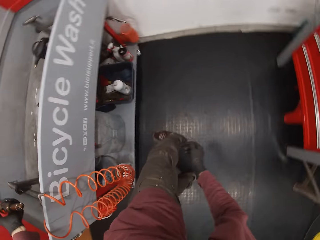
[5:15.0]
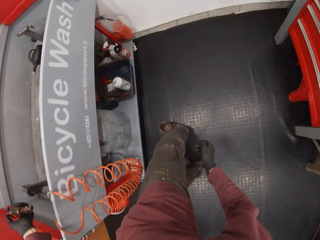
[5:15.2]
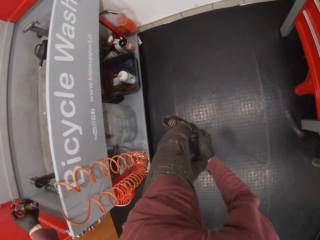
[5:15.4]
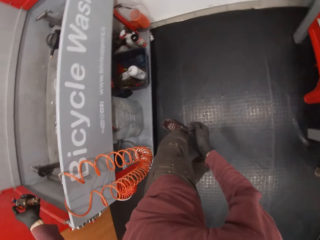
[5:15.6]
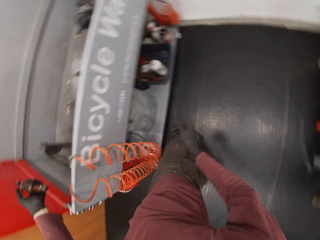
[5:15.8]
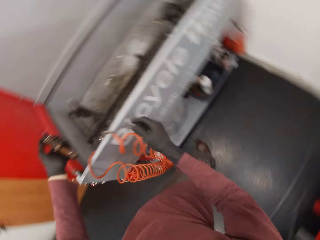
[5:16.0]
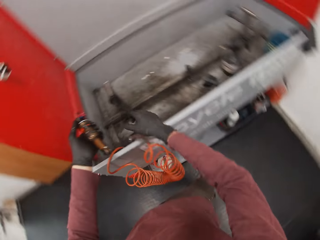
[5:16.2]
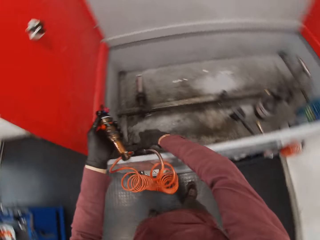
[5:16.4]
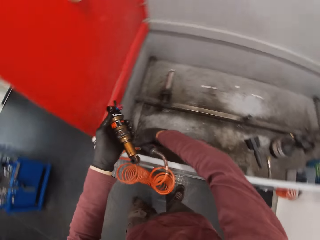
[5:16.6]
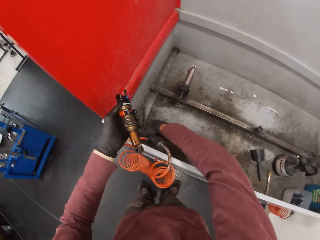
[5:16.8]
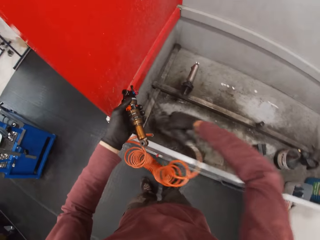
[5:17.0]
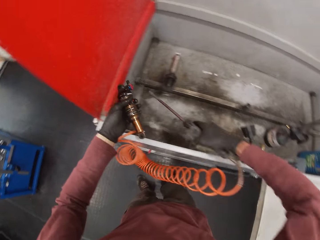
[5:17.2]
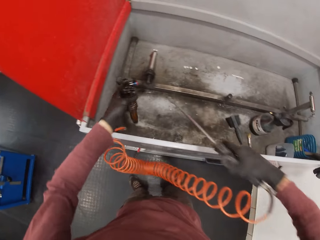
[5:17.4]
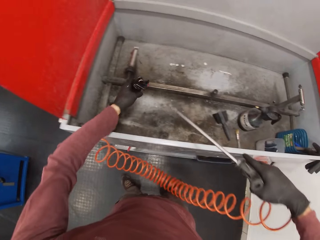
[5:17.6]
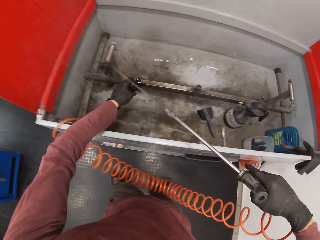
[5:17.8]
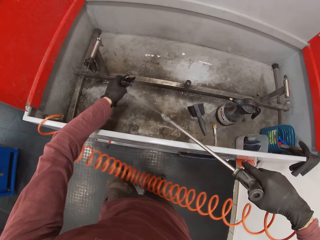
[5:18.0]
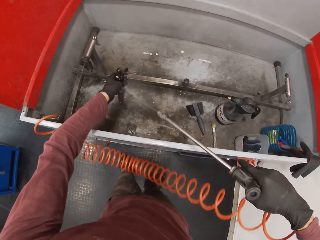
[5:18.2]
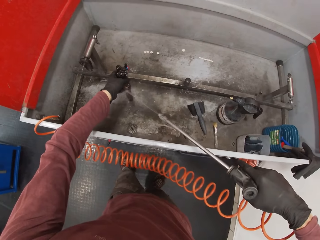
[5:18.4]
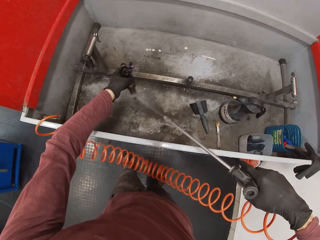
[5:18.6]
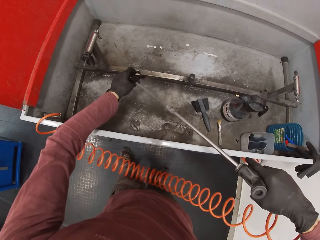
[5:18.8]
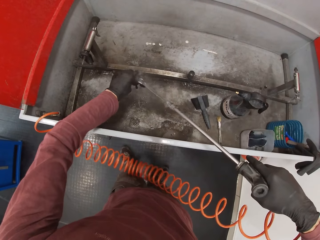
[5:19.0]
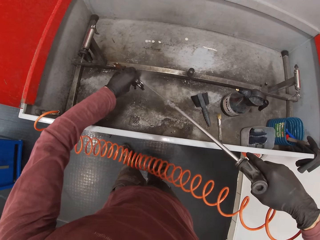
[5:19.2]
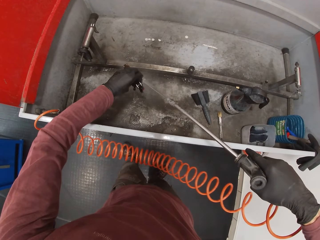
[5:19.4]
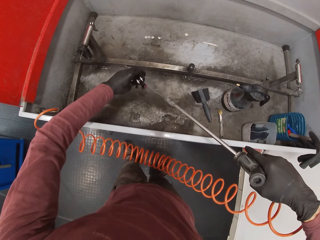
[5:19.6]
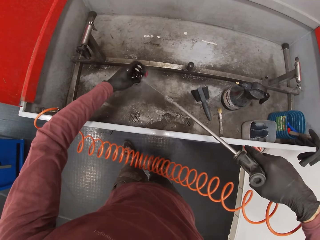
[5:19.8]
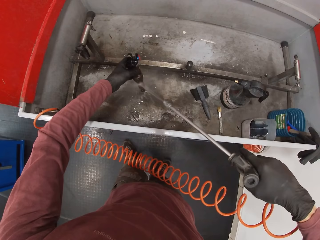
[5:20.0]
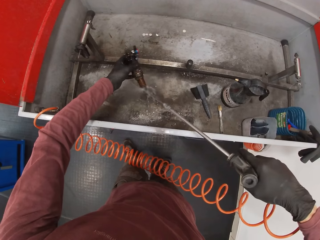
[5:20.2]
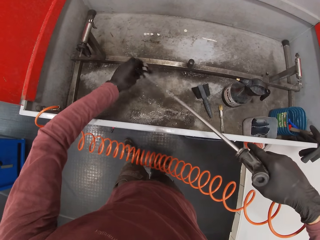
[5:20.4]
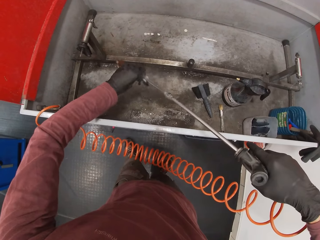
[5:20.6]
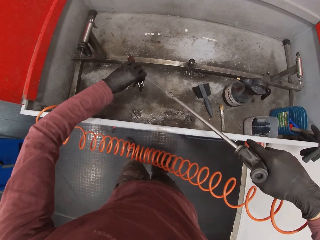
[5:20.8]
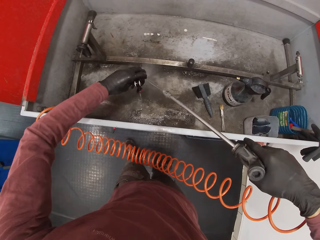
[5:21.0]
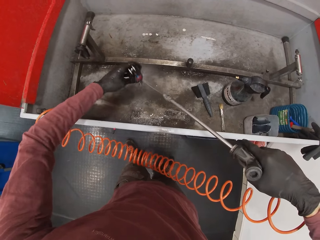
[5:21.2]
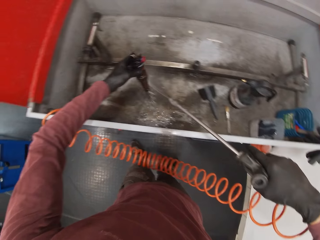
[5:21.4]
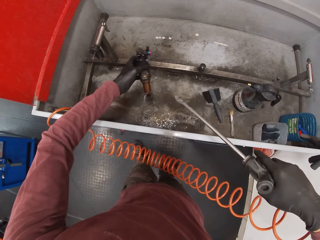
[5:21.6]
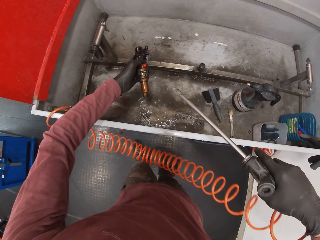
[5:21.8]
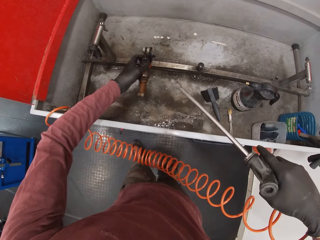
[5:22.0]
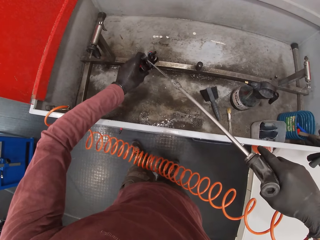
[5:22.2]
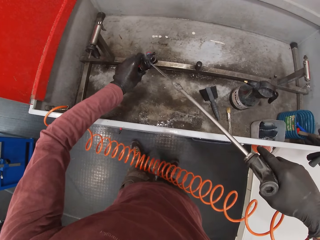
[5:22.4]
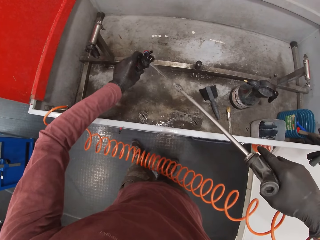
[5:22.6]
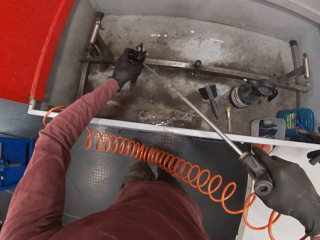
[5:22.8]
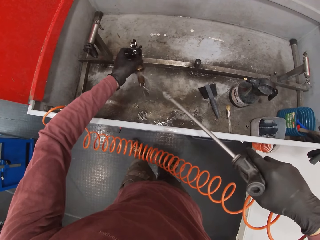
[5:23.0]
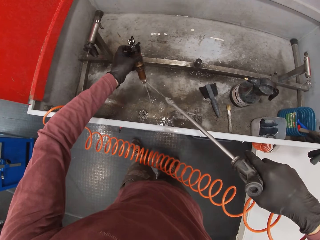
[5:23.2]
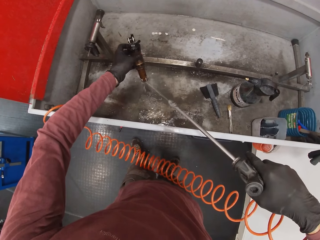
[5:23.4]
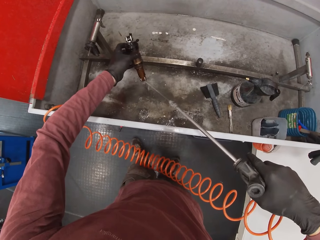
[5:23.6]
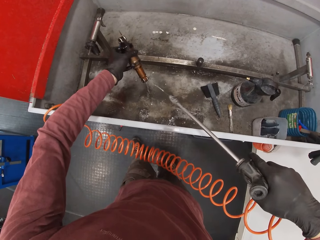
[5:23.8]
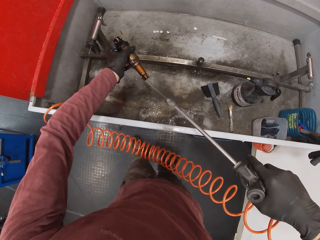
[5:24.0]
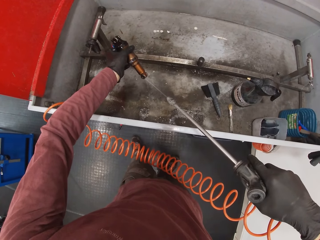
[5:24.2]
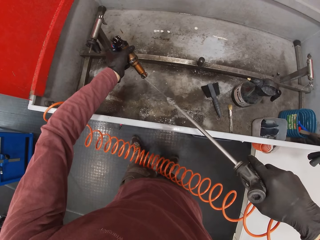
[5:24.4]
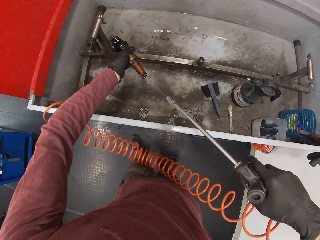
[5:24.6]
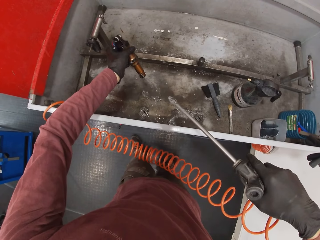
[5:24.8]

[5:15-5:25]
The camera wearer moves the right hand. He grabs a jet spray gun from the sink with his right hand. He sprays water from the jet spray gun in his right hand on the spark plug in his left hand in the sink.

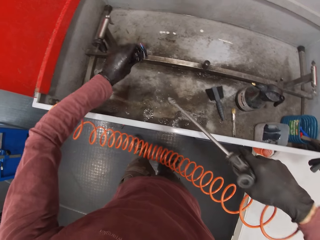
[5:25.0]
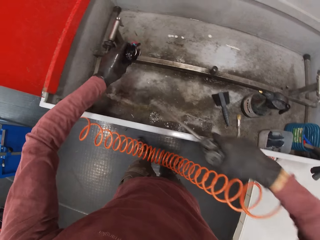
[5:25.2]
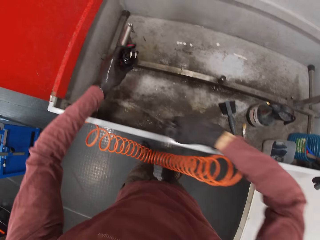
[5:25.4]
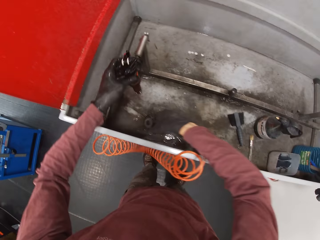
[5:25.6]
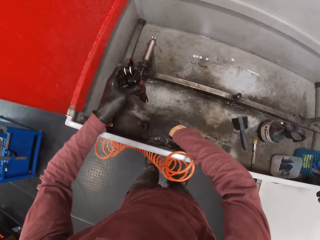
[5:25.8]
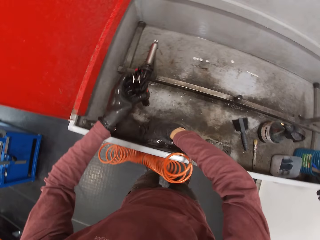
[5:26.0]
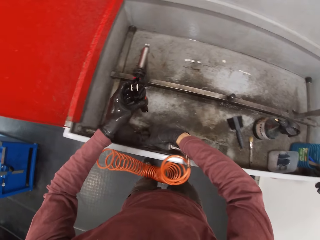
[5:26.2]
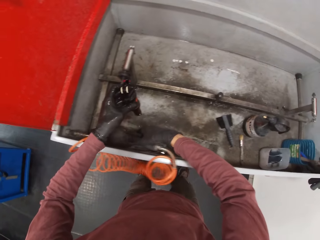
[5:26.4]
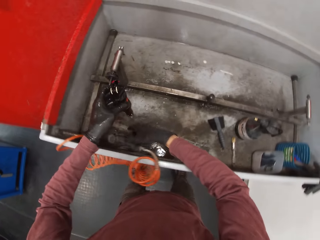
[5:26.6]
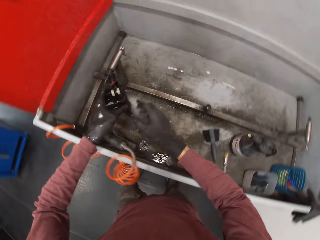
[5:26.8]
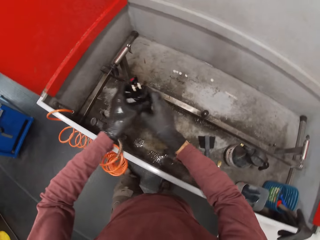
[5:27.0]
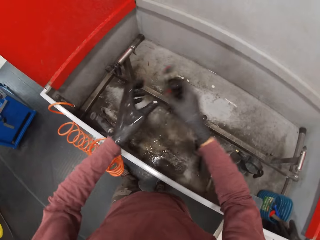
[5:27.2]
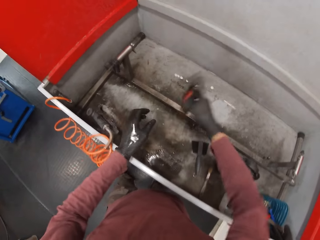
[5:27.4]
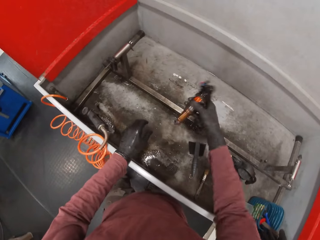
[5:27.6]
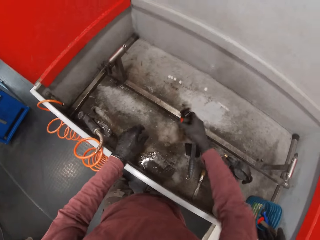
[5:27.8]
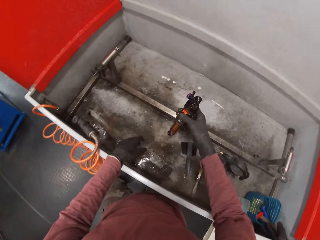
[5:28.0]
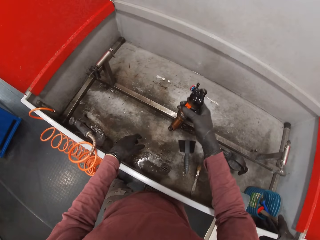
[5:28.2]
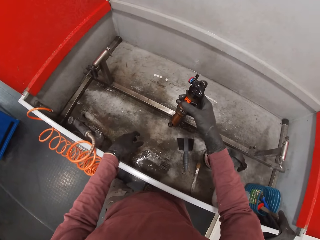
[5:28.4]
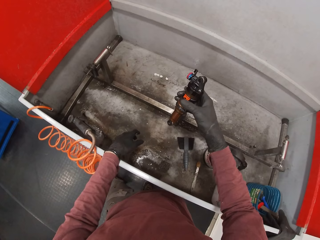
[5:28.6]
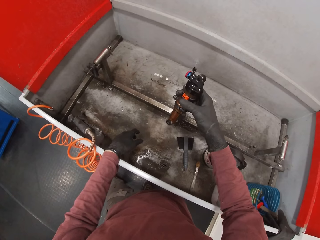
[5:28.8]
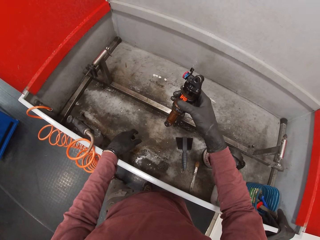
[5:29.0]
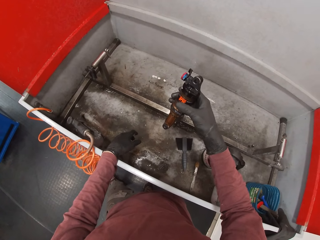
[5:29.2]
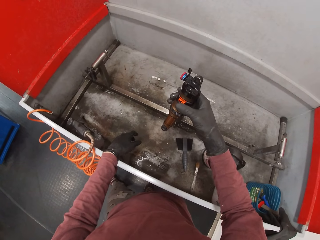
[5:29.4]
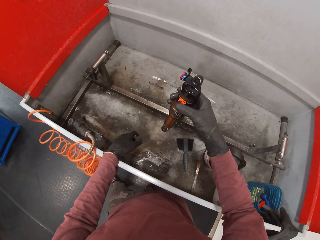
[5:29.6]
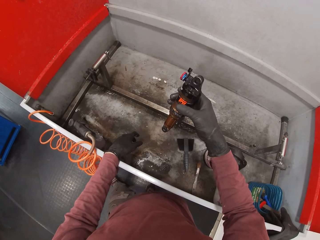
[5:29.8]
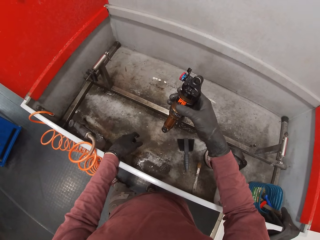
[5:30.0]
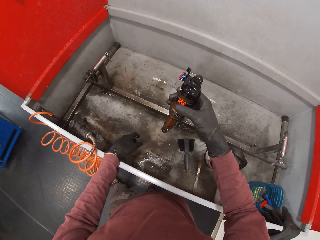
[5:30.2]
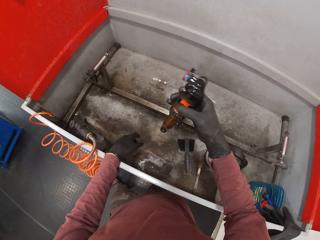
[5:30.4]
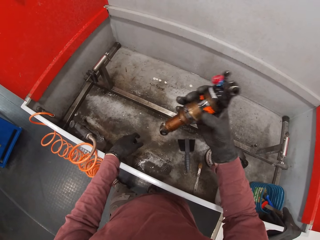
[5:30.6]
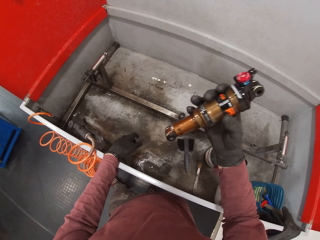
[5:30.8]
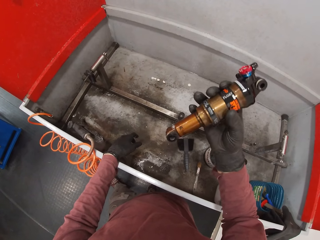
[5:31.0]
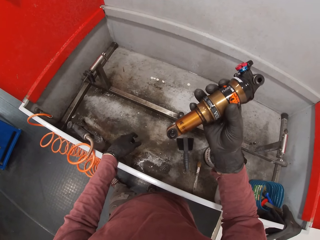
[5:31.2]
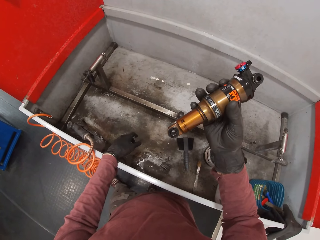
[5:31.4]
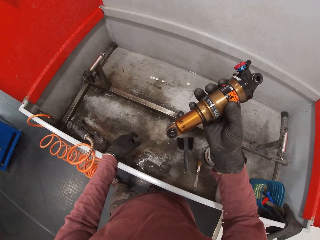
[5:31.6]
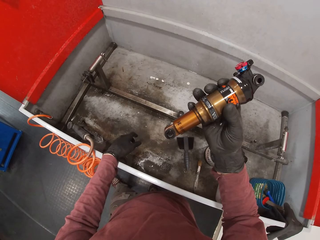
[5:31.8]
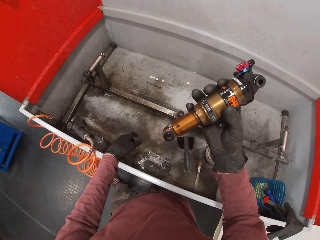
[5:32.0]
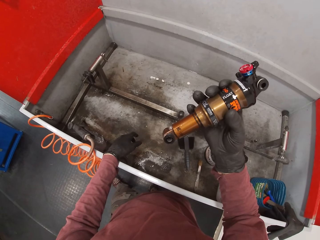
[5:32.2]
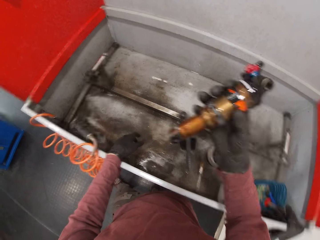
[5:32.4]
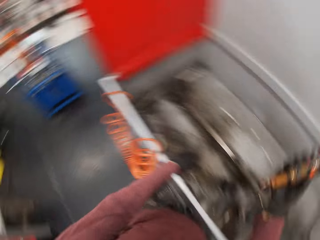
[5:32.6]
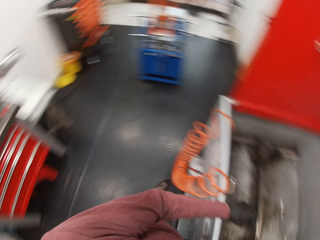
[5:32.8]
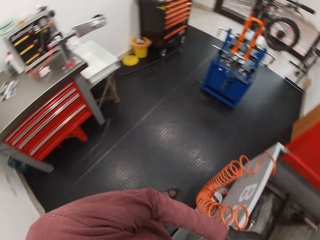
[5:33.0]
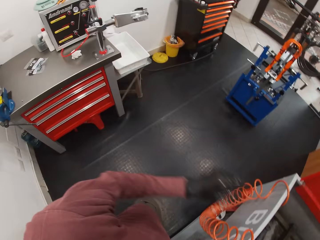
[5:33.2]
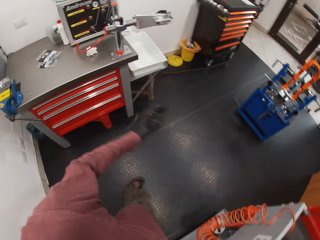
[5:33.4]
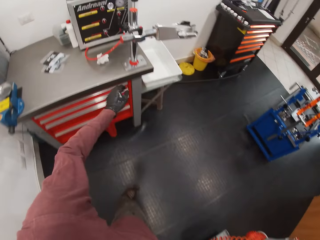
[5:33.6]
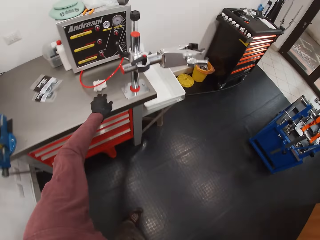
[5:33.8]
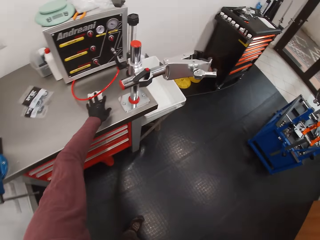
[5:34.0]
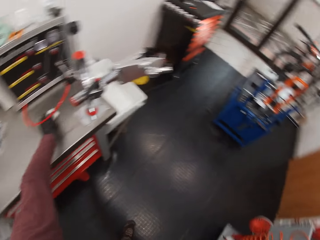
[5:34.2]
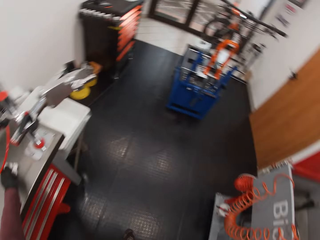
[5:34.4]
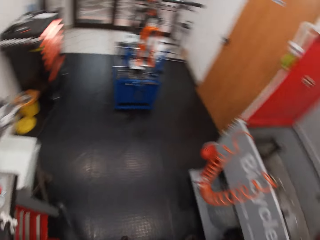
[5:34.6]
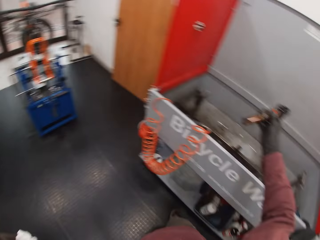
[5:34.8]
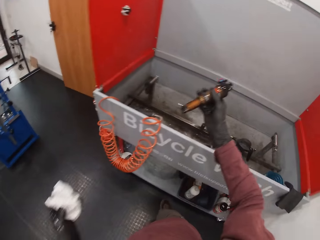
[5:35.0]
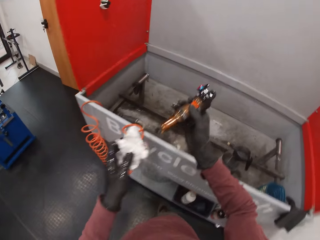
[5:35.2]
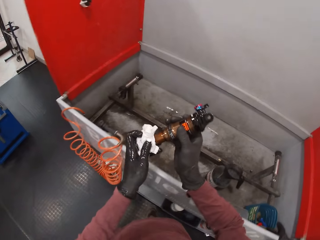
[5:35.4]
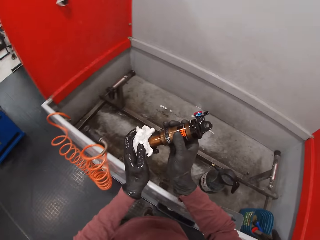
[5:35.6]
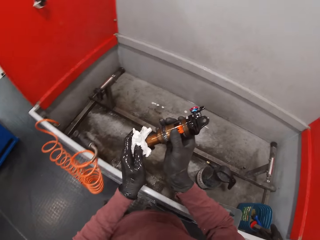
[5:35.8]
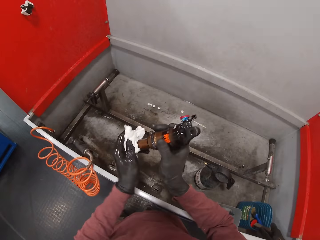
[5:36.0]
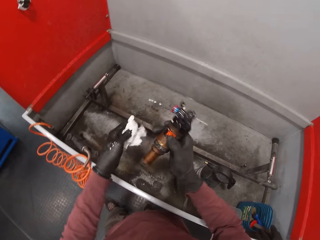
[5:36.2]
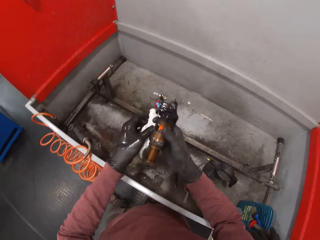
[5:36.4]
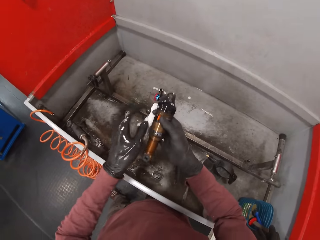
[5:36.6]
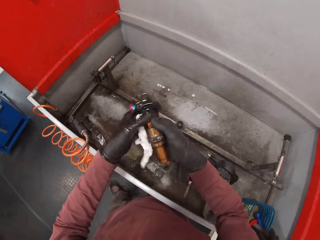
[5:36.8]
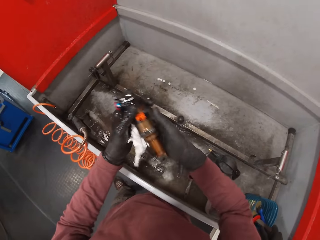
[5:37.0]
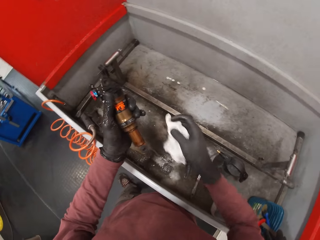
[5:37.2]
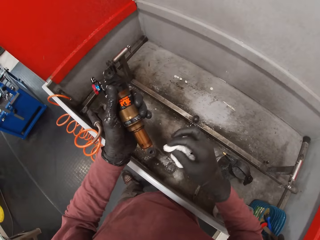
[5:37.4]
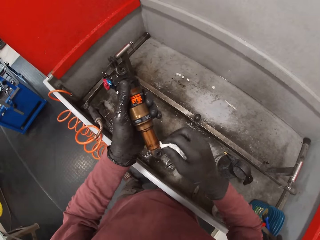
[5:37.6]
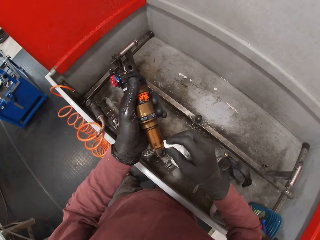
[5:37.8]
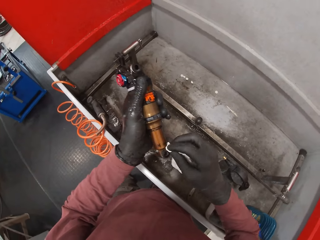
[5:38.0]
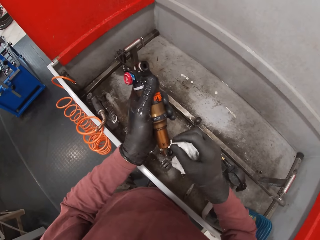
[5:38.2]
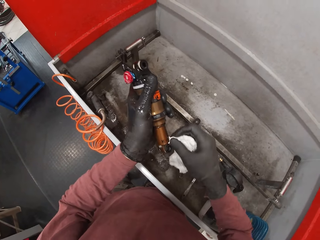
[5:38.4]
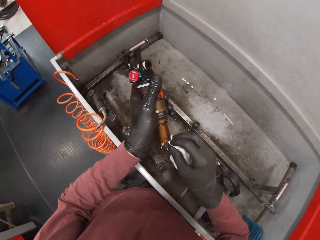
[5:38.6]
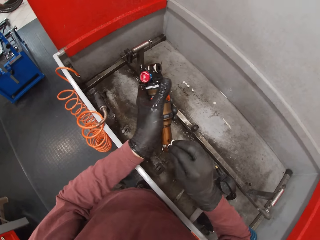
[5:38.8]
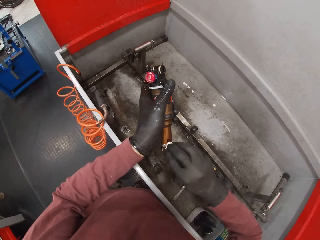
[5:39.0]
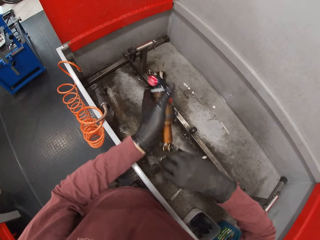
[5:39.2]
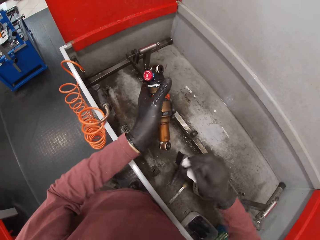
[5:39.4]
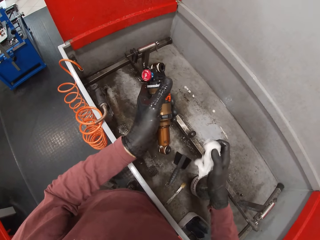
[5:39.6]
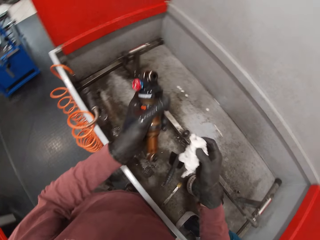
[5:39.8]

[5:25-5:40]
The camera wearer places the jet spray gun in his right hand in the sink. He passes the spark plug or float switch from his left hand to his right hand. He splashes water from the spark plug in his right hand in the sink. He shakes the float switch and looks at the float switch. He makes a step. He picks a tissue from a table with his left hand. He moves the left hand. He wipes the spark plug in his right hand with the tissue in his left hand. He switches the tissue in his left hand with the spark plug in his right hand. He cleans the spark plug in his left hand with the tissue in his right hand.
